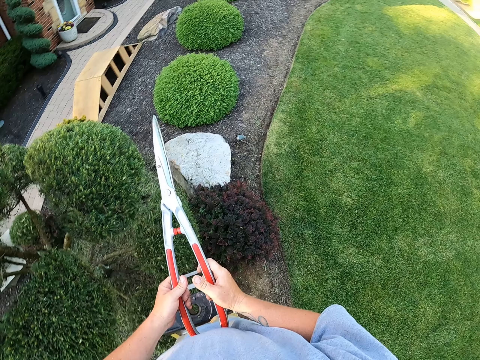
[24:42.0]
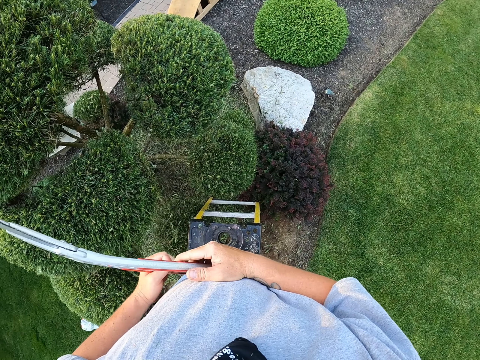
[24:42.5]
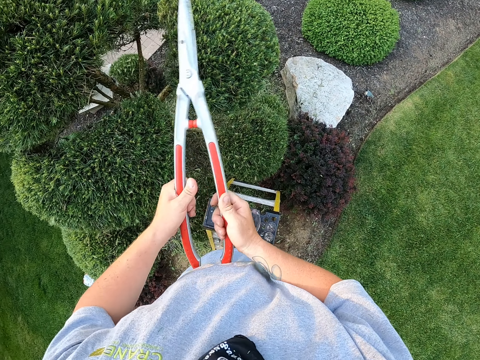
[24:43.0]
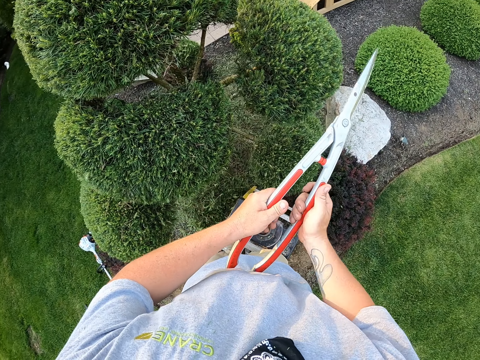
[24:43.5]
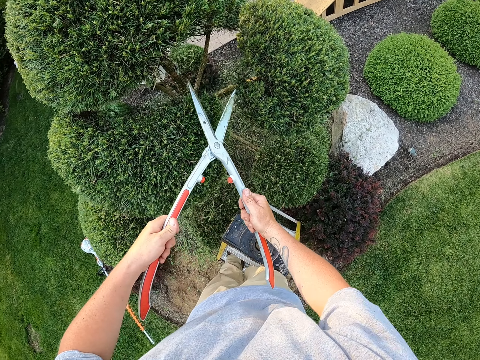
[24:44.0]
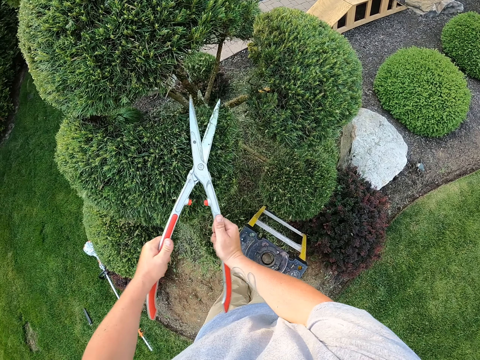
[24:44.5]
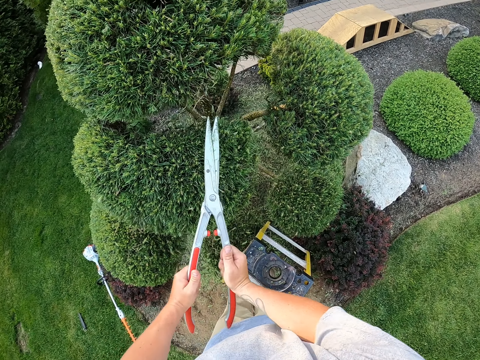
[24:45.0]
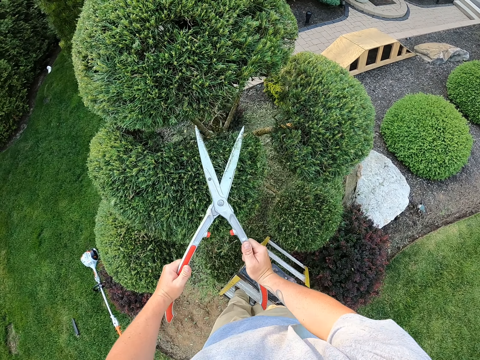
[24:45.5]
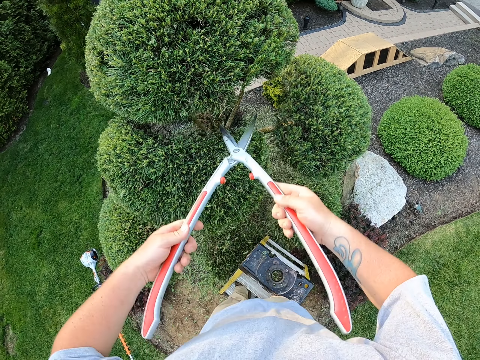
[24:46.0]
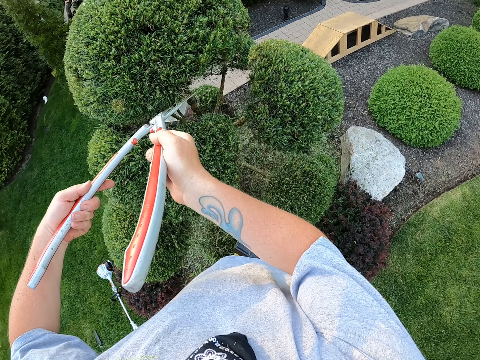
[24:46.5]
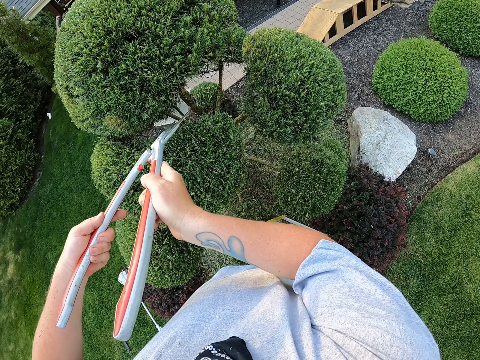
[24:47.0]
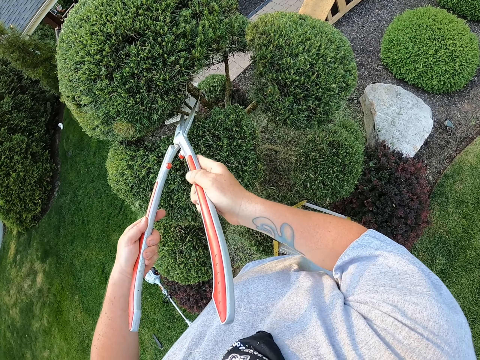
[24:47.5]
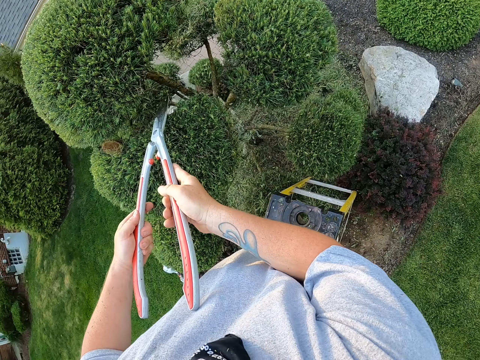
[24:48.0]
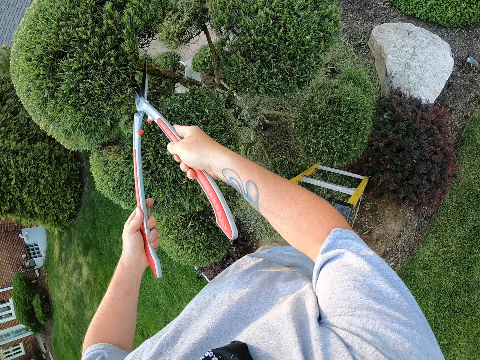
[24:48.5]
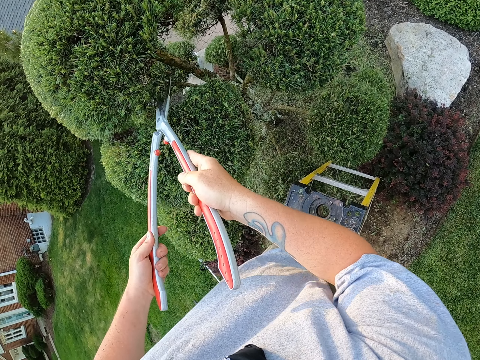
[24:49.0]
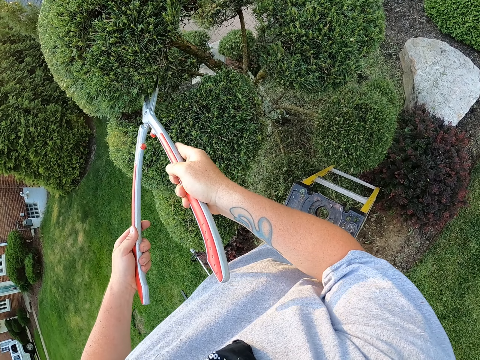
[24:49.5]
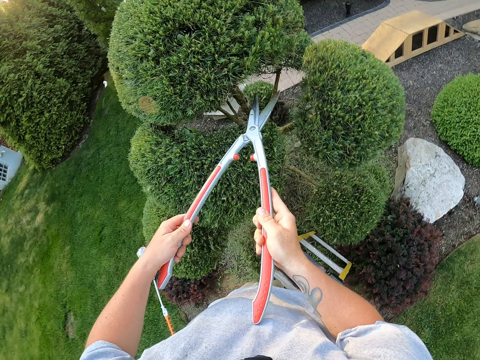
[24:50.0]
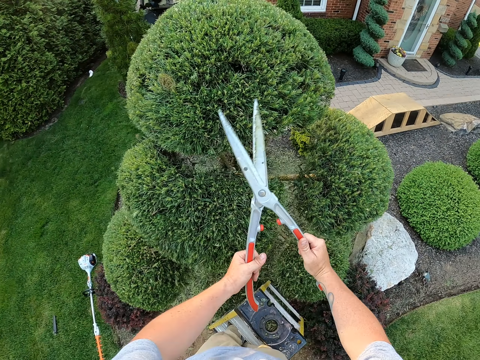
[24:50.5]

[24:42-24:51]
The camera wearer moves the shear hedge with both hands. They trim the garden trees with the shear hedges.

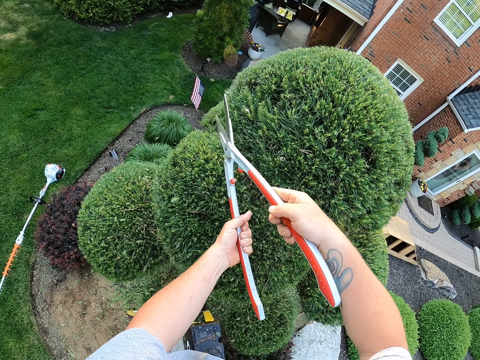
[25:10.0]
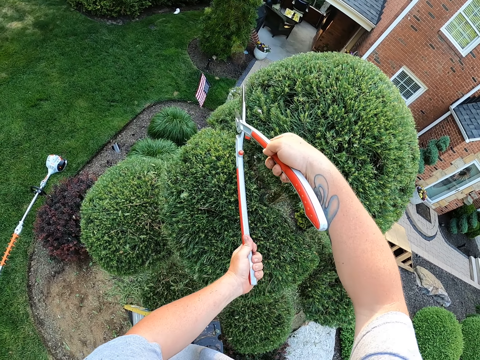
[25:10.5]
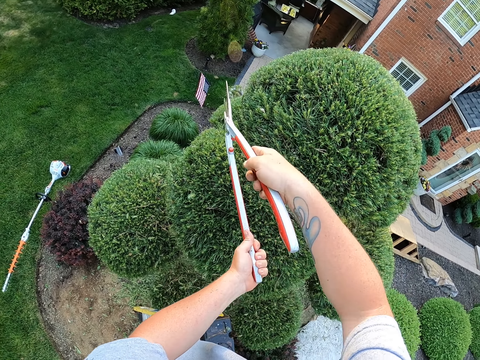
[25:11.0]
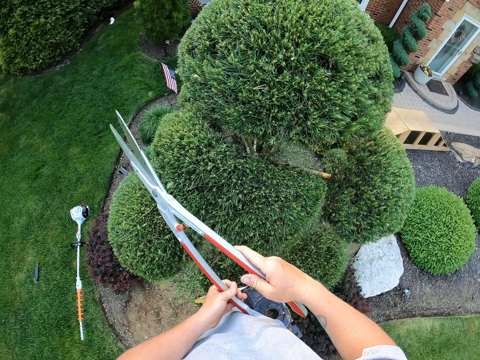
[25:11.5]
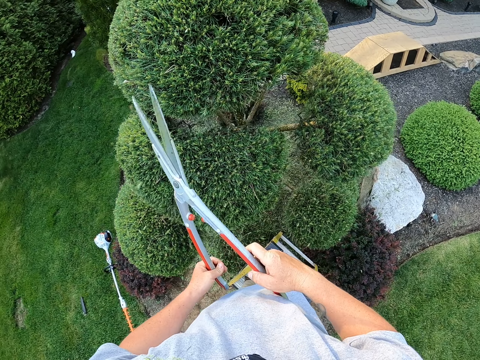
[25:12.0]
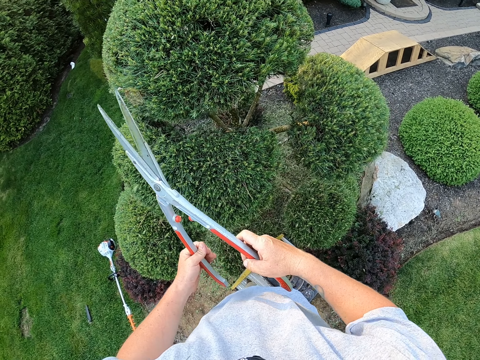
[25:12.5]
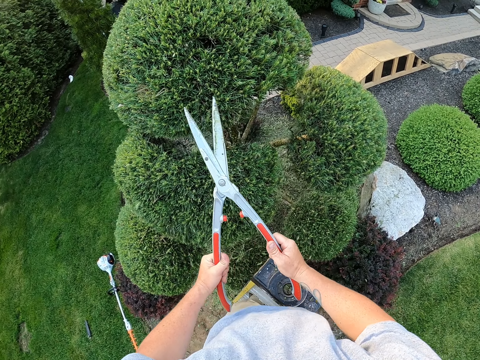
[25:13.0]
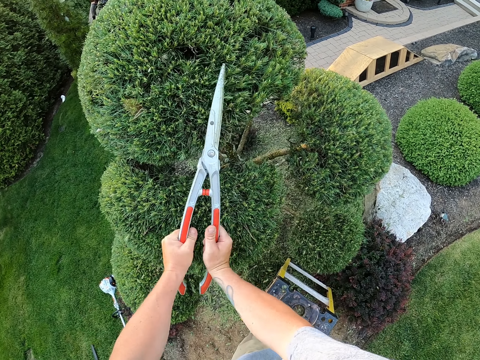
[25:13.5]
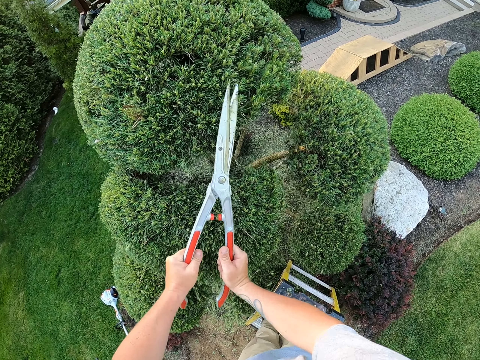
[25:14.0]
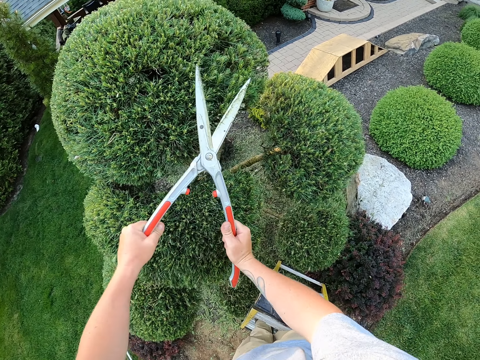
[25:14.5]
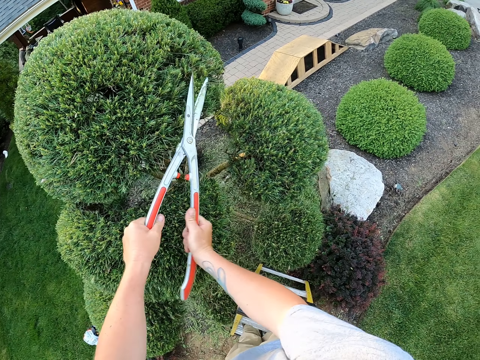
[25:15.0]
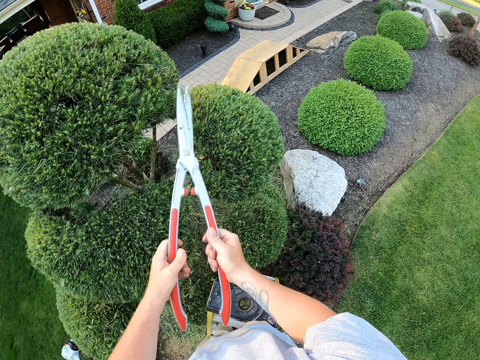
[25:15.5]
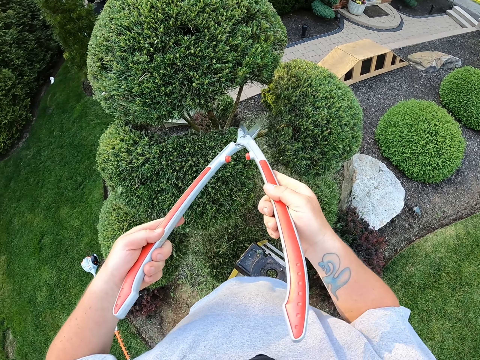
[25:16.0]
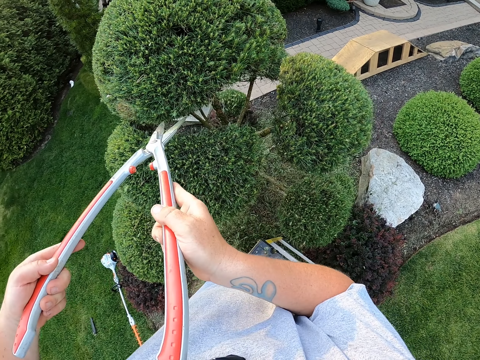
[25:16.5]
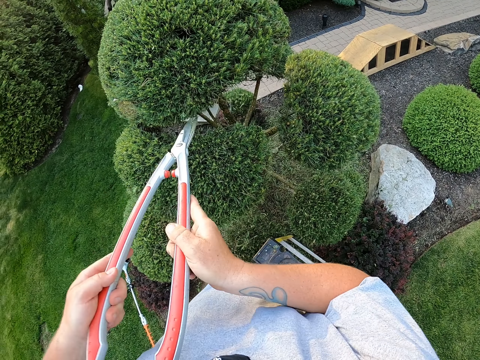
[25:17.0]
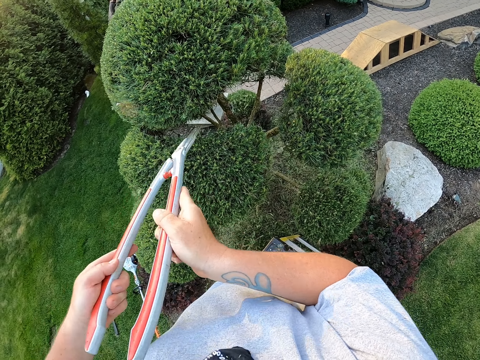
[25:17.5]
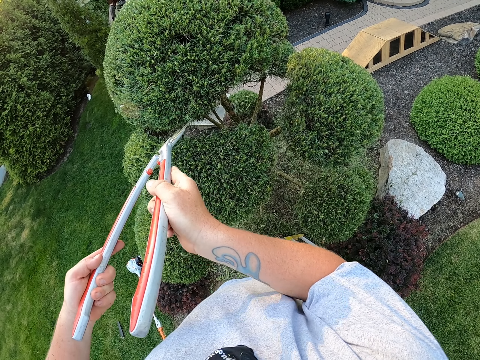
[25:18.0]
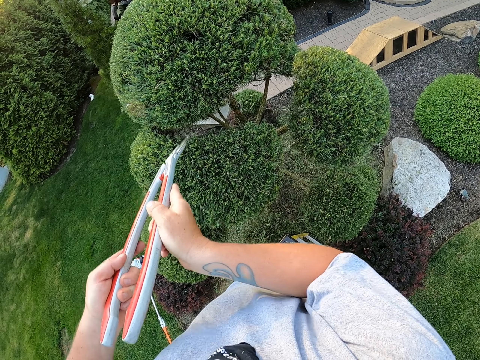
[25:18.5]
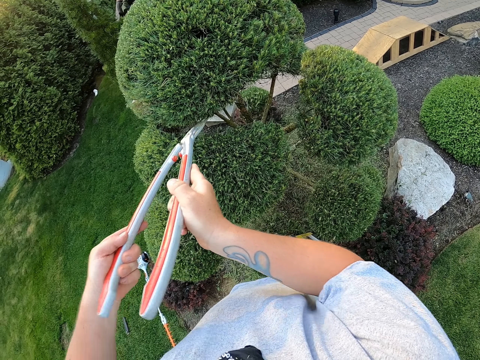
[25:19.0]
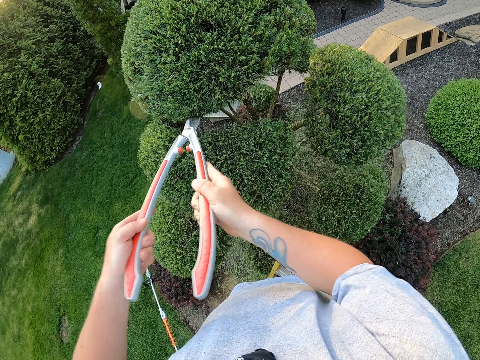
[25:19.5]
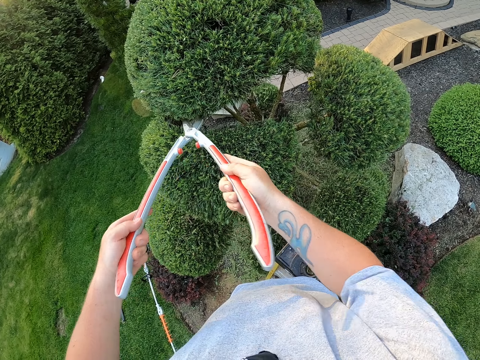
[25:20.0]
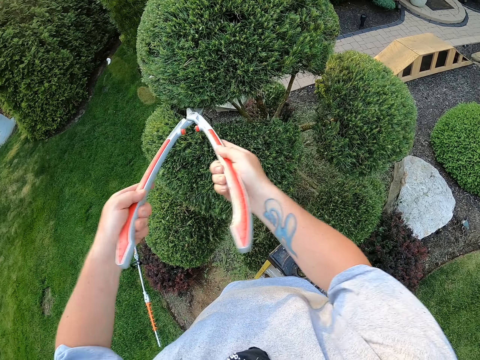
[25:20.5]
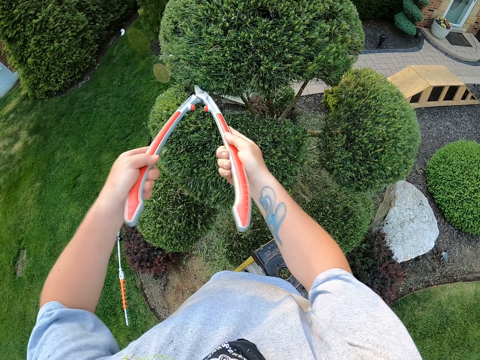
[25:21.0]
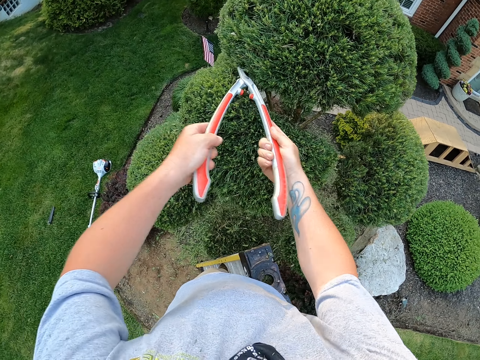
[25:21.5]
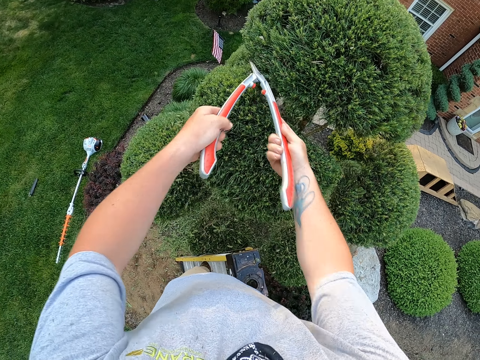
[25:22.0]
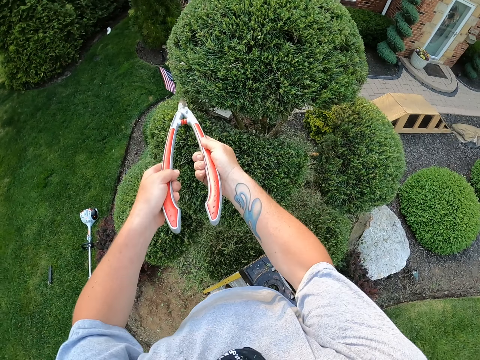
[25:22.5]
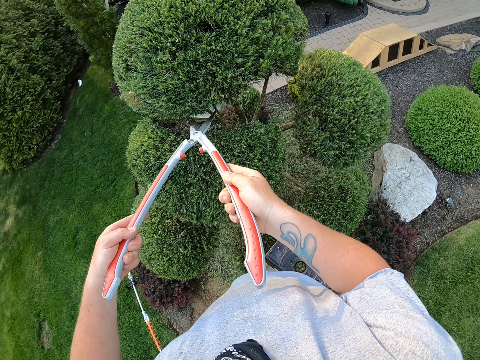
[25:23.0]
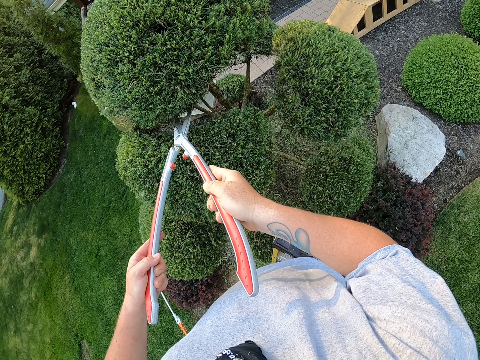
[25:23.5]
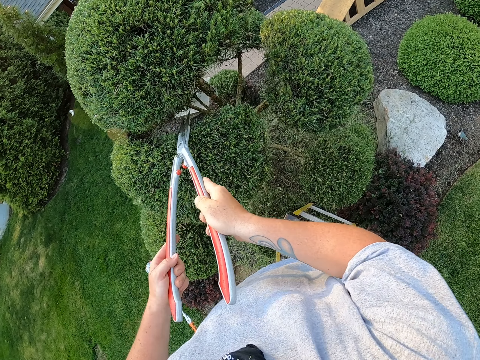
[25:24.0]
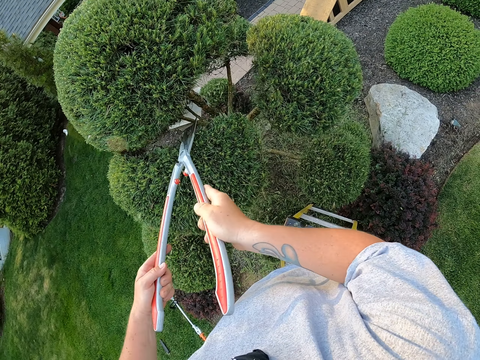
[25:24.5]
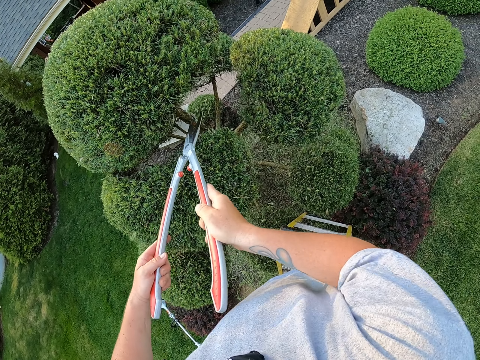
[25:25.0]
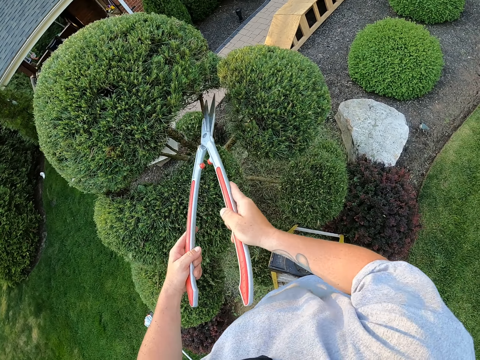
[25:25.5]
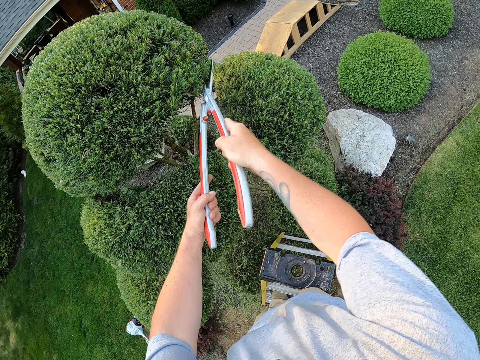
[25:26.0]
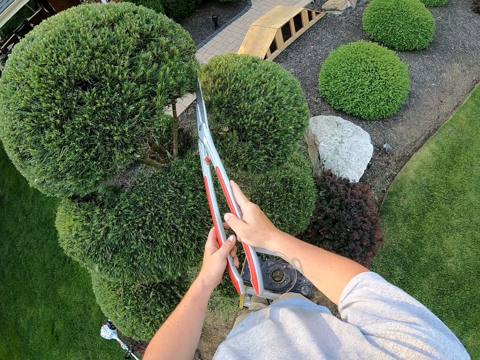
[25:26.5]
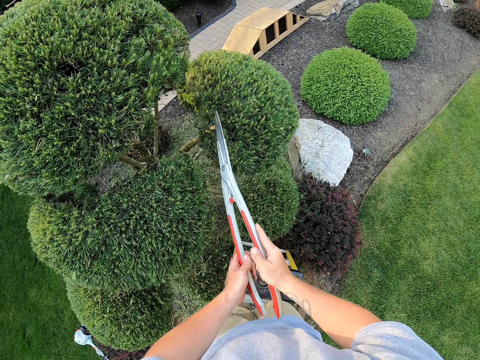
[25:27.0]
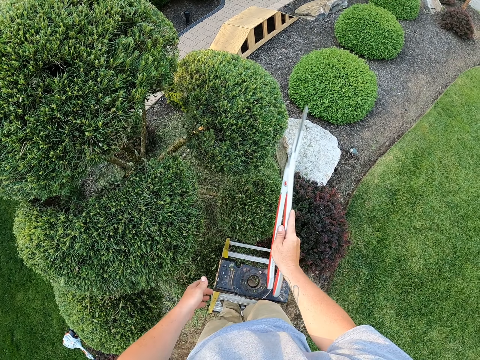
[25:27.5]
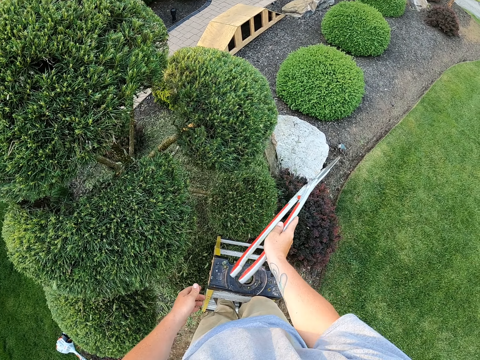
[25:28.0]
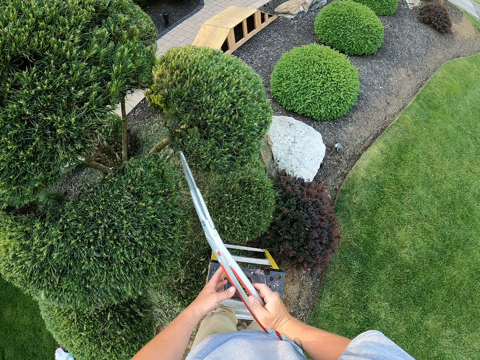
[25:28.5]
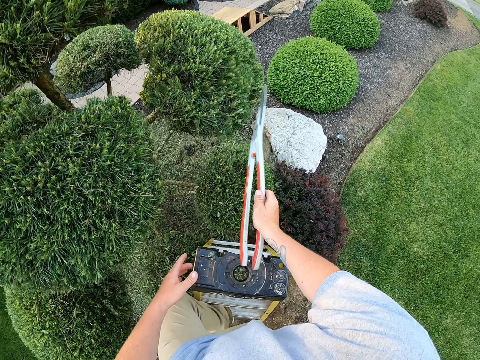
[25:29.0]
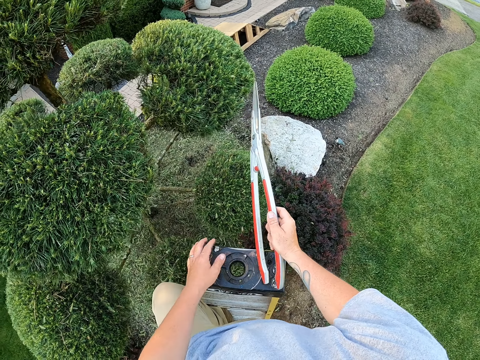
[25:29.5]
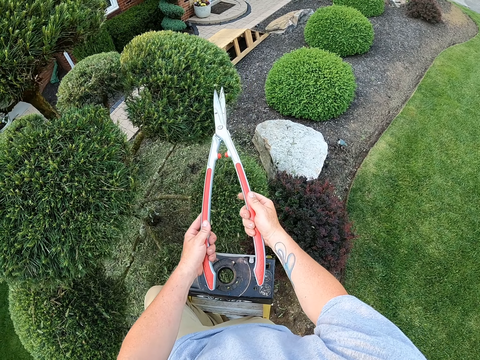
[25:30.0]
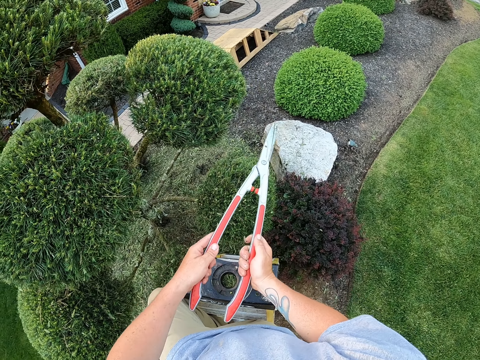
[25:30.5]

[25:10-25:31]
The camera wearer holds the shear hedge with both hands. They trim the garden trees with the shear hedges. They shake the shrub with a trimmer. They strike the garden tree with the shear hedge in the right hand.
